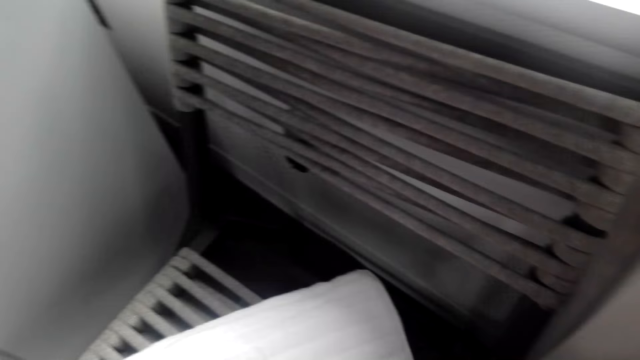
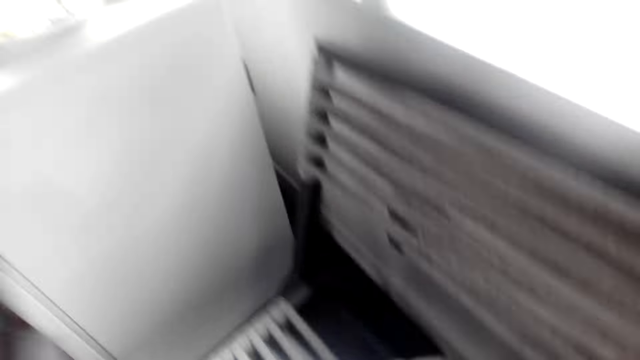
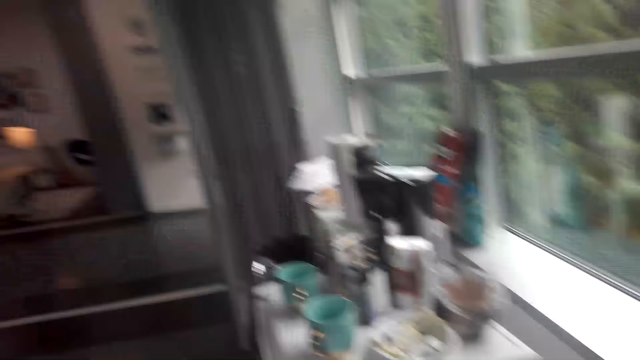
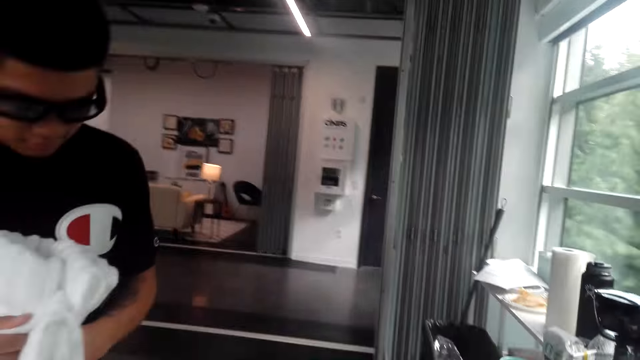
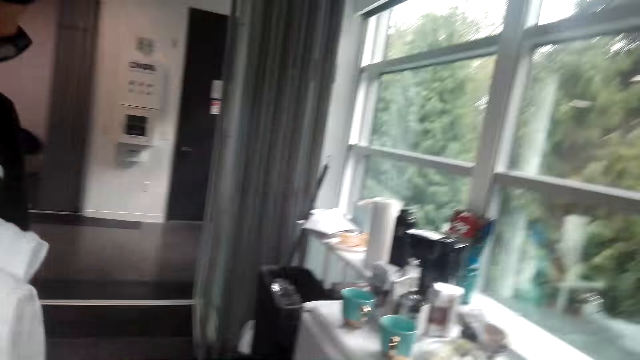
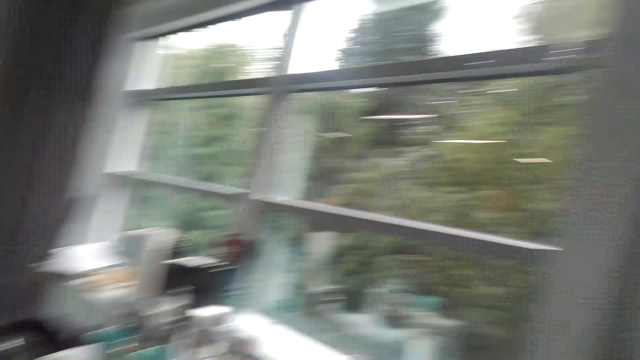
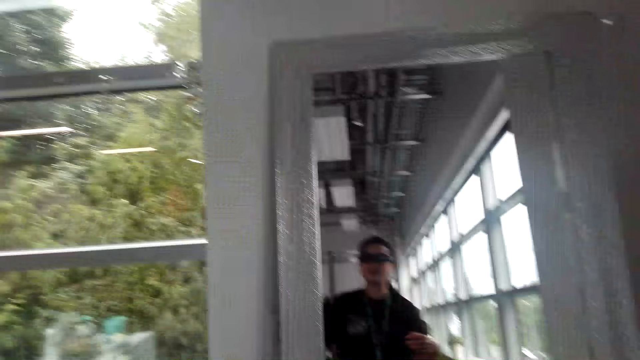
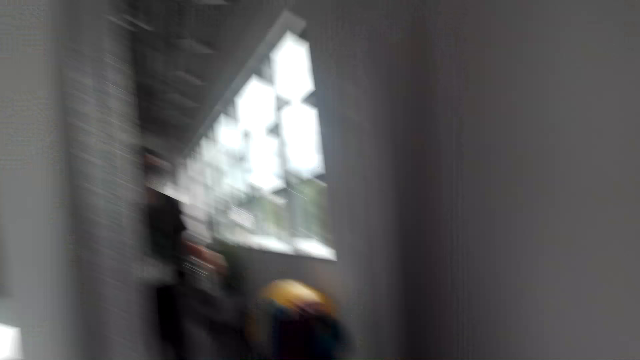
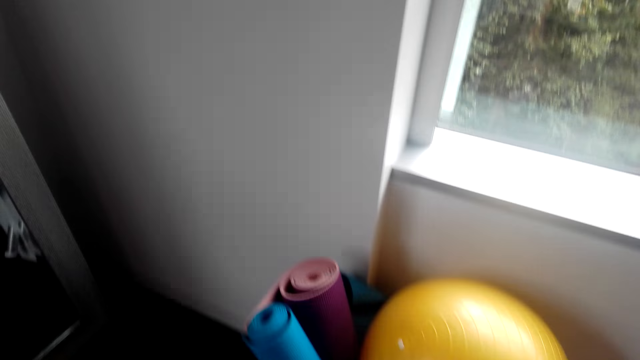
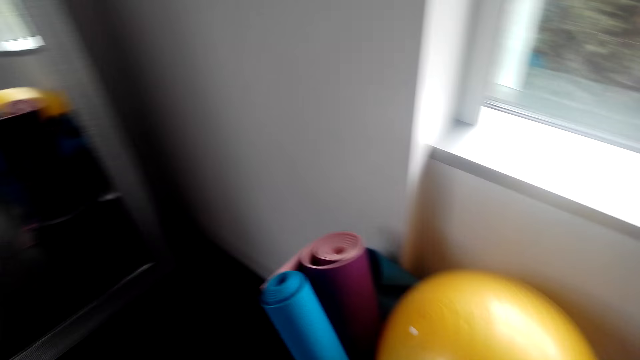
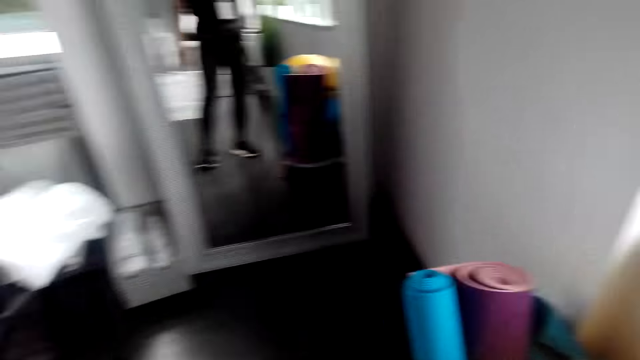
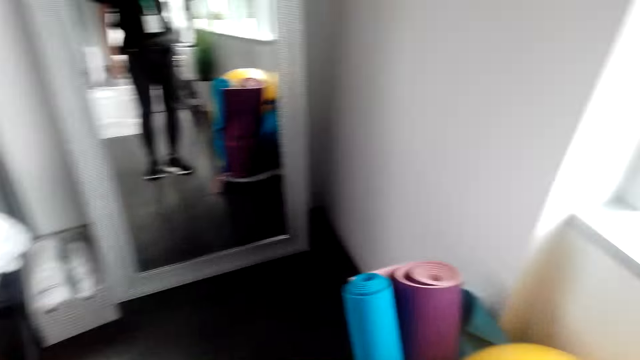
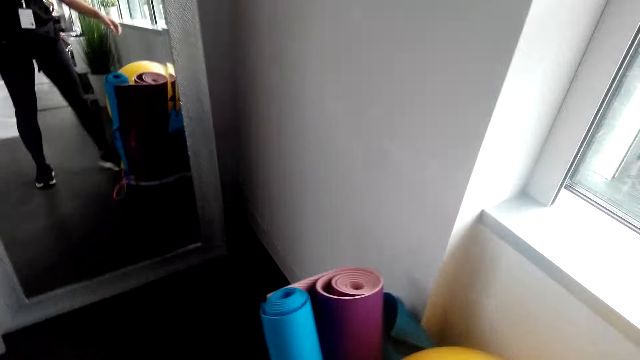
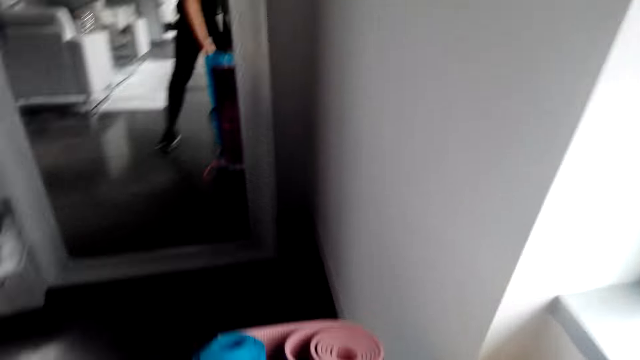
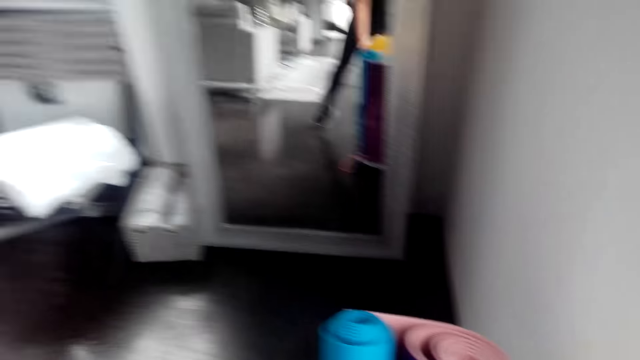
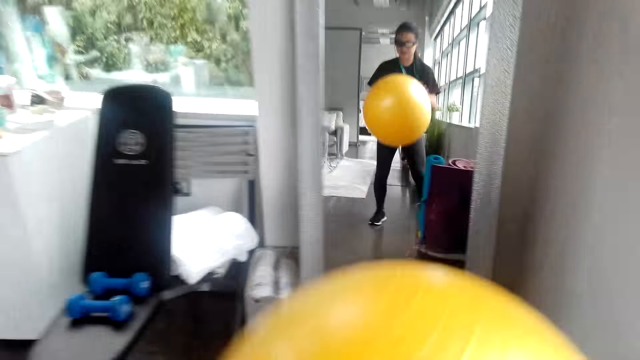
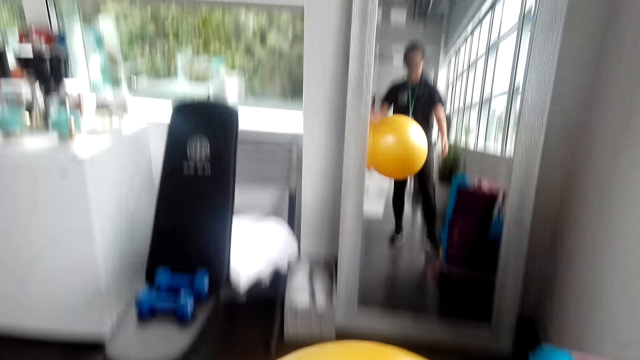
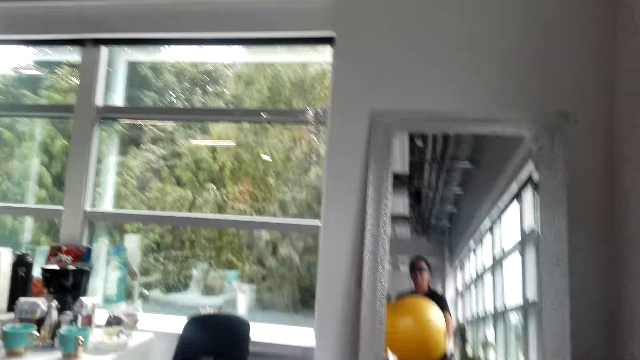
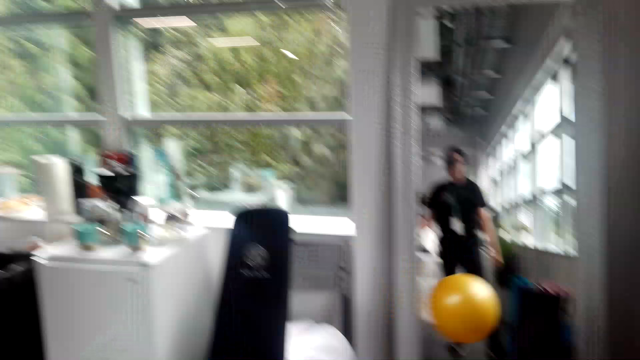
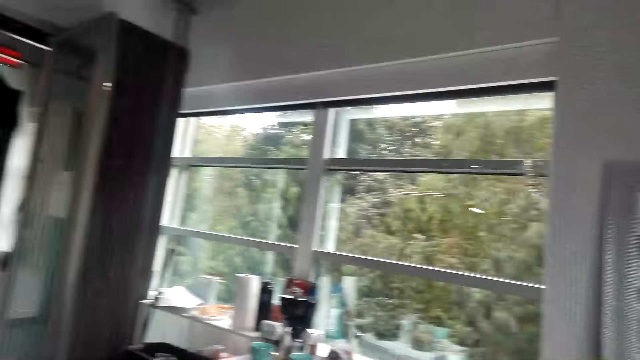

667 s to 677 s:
The camera wearer bends down towards a towel. They look around in the house. A person holds the fabric. The camera wearer stands near the yellow ball. They pick up the balloon ball. They move the ball on the ground. They play with the balloon ball. They hold the ball.

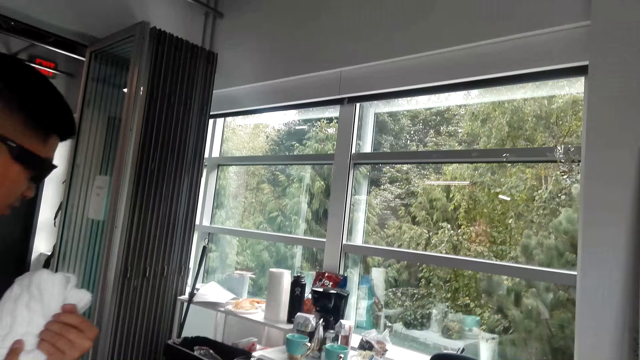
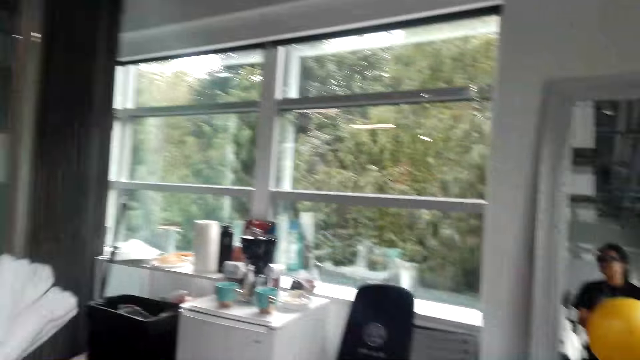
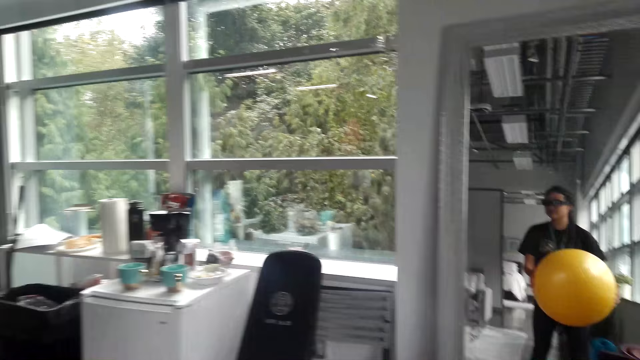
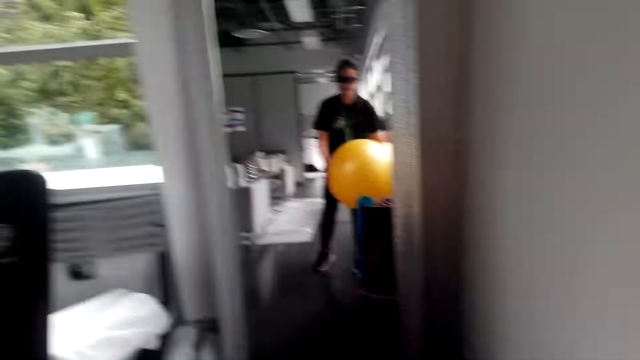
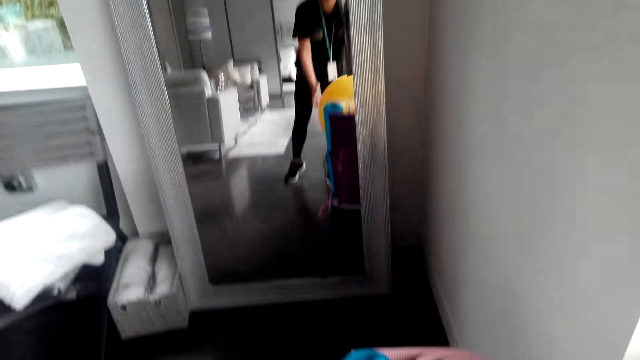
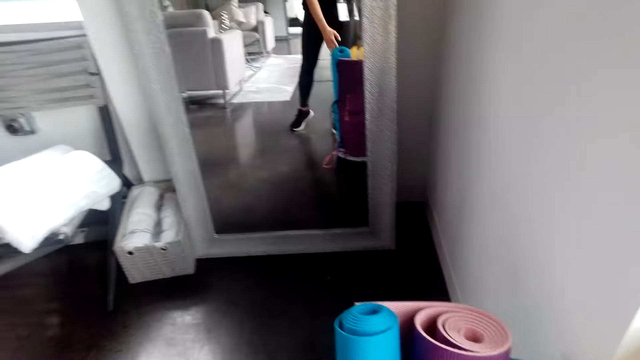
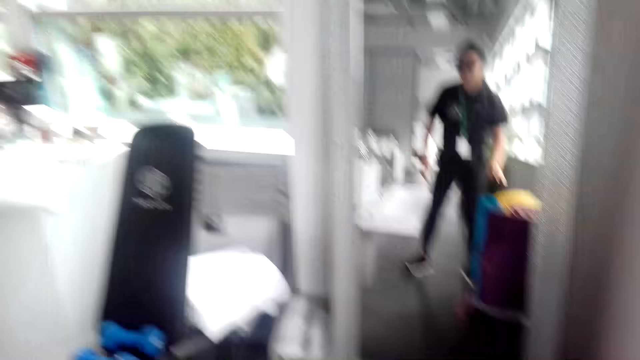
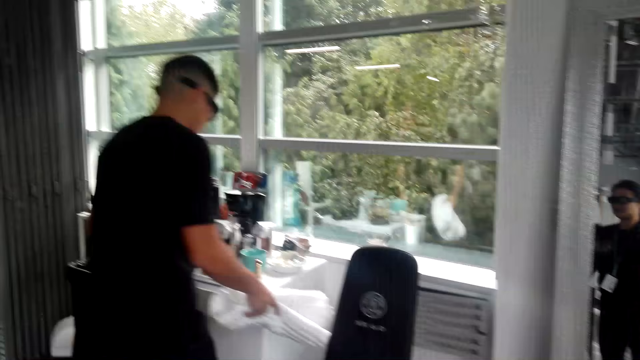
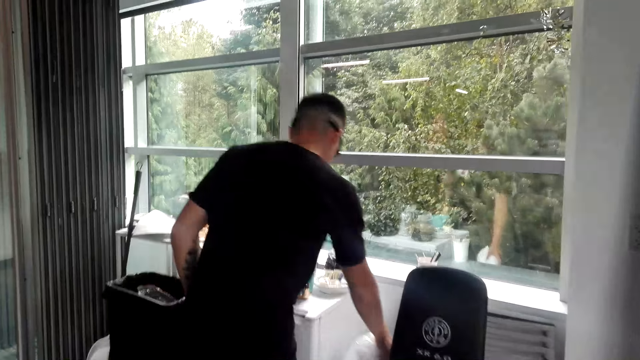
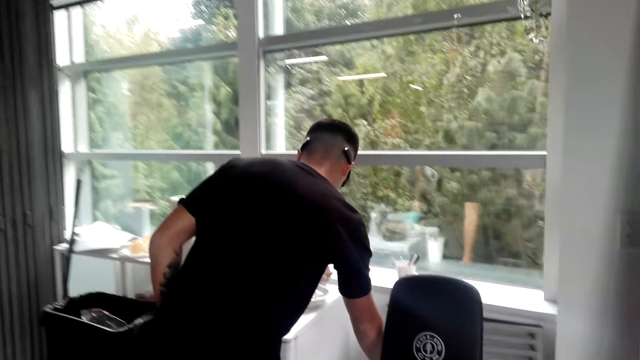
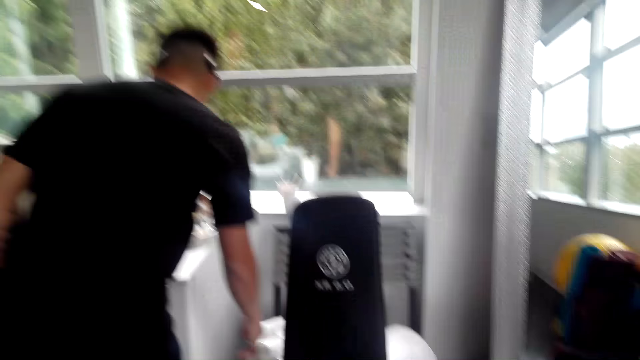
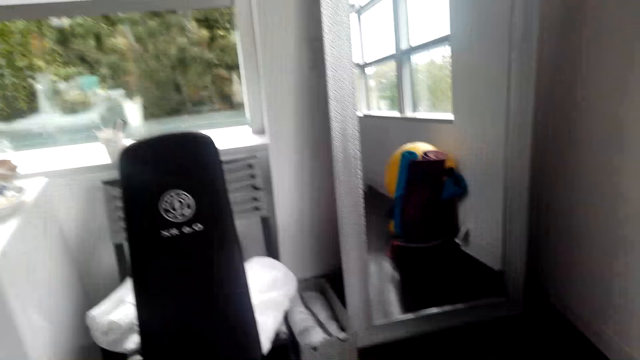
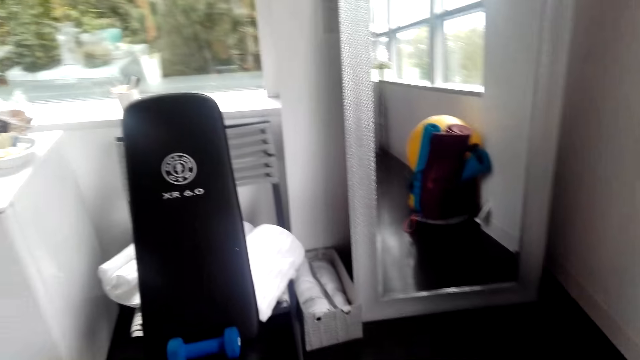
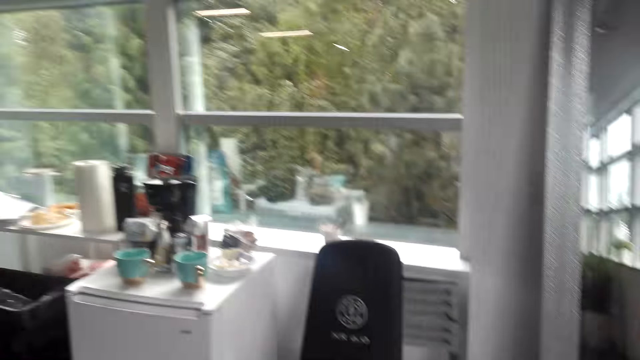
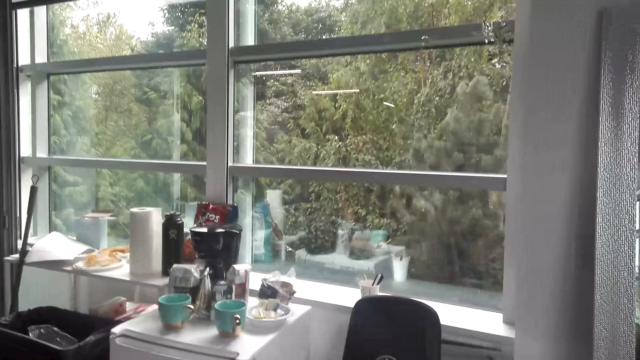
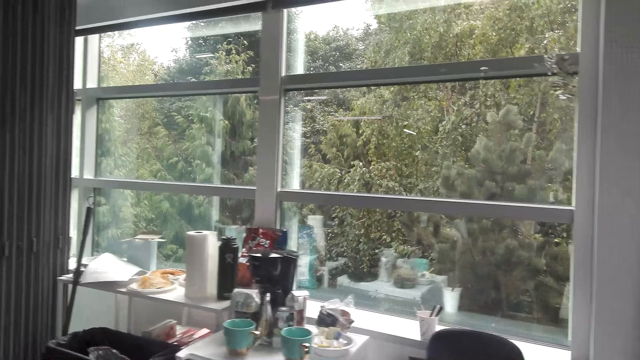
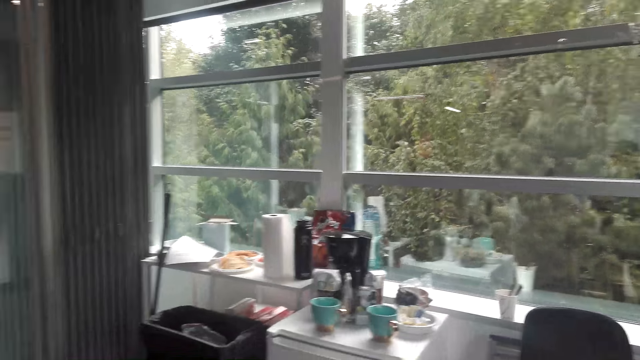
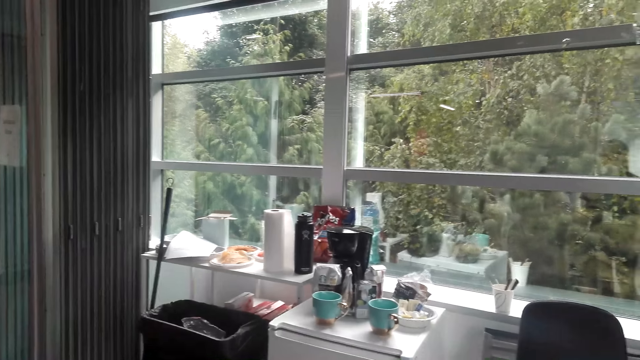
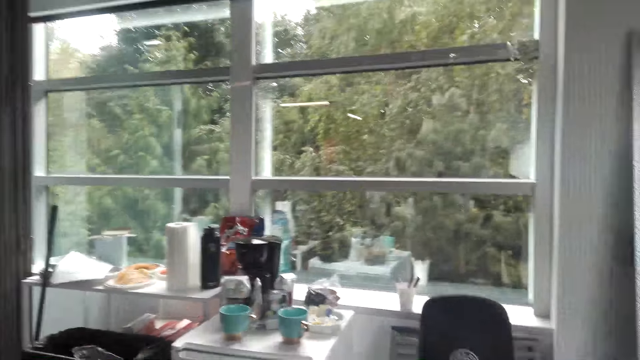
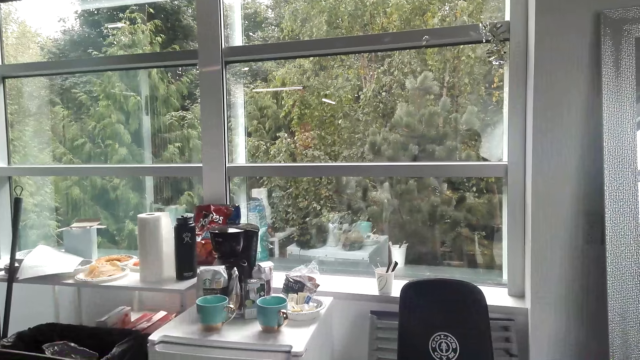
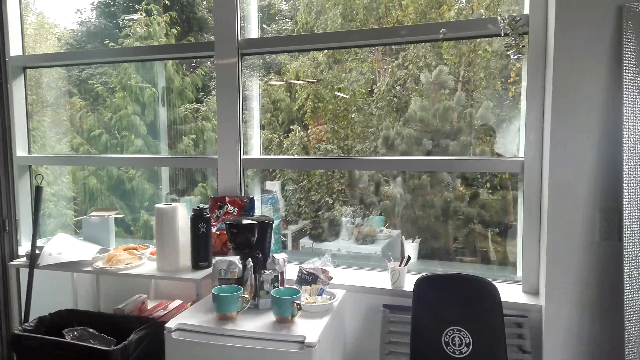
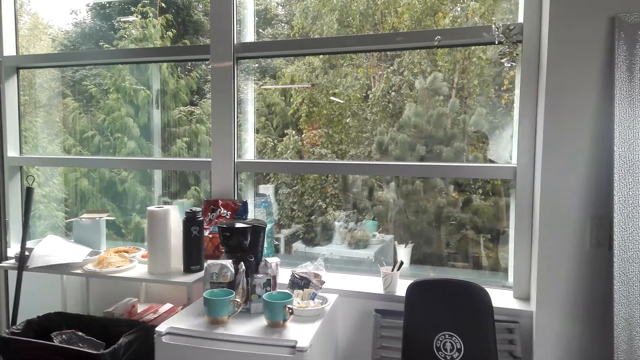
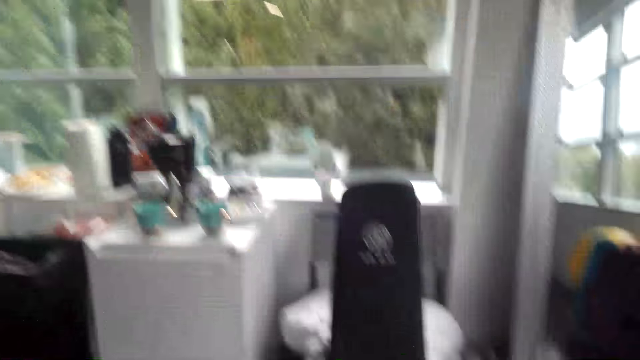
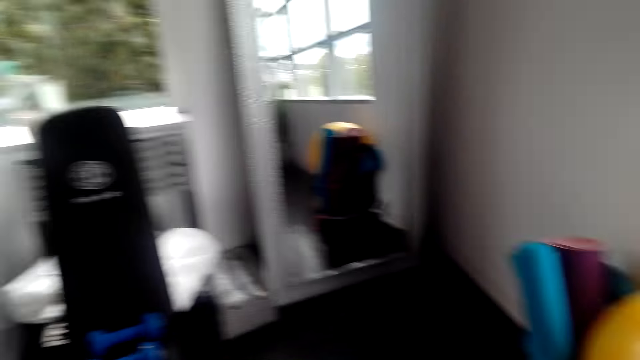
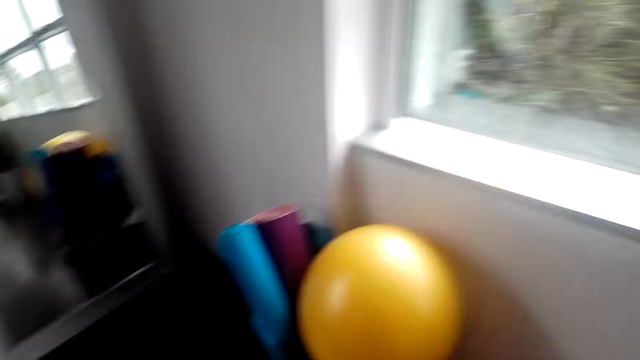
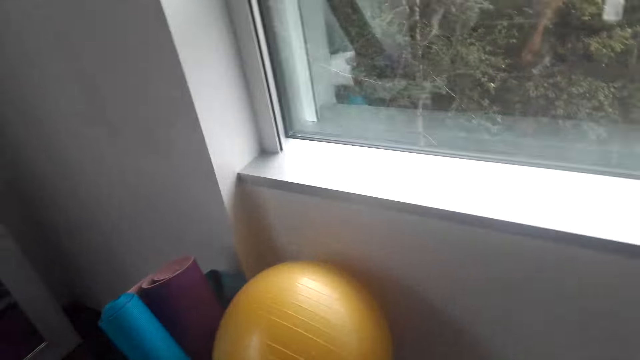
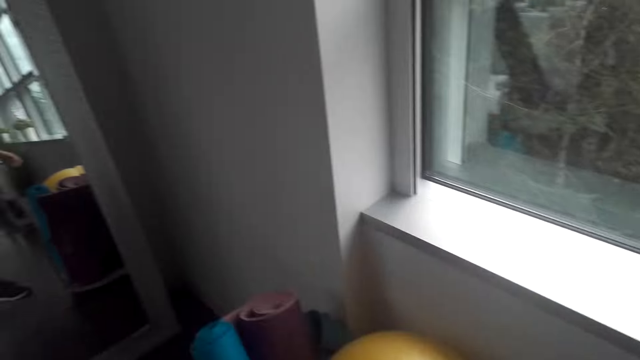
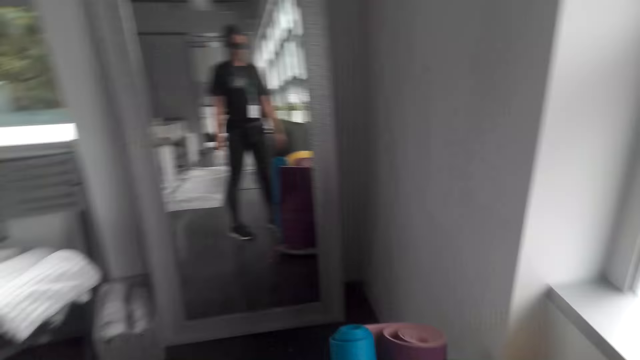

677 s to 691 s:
A man holds the fabric. The camera wearer puts the balloon ball aside. The man puts down the towel. The camera wearer looks around in the house.
